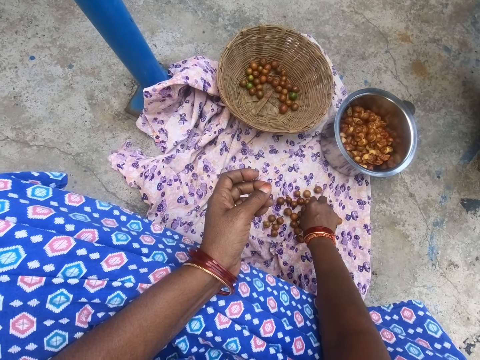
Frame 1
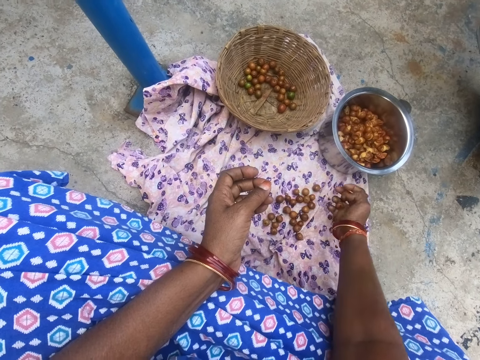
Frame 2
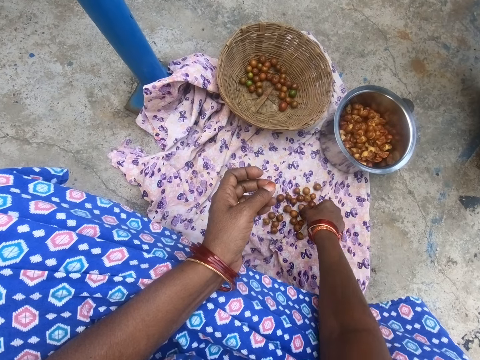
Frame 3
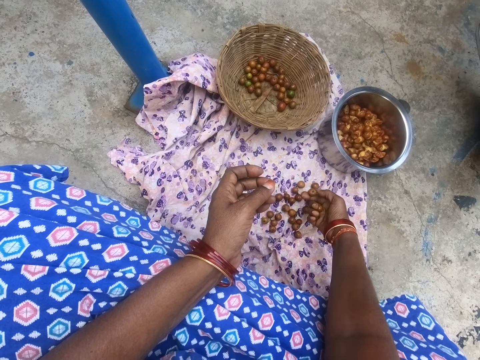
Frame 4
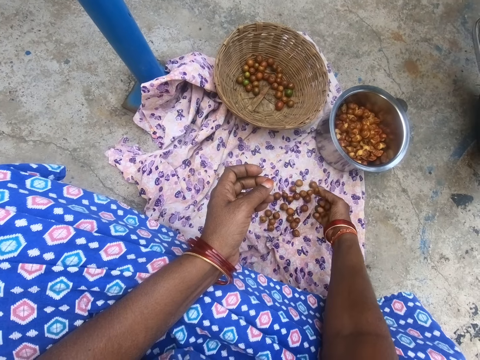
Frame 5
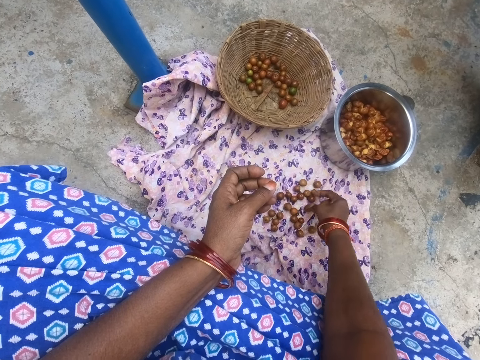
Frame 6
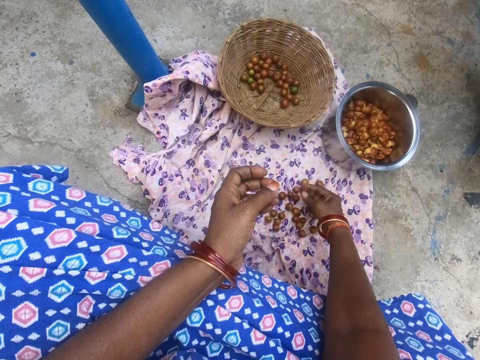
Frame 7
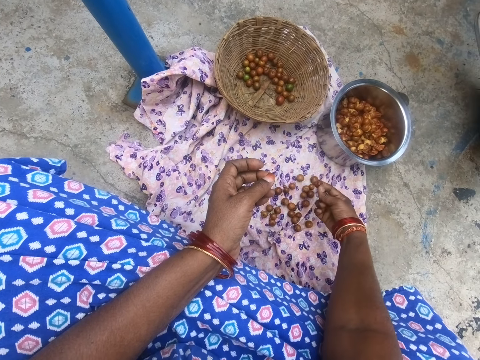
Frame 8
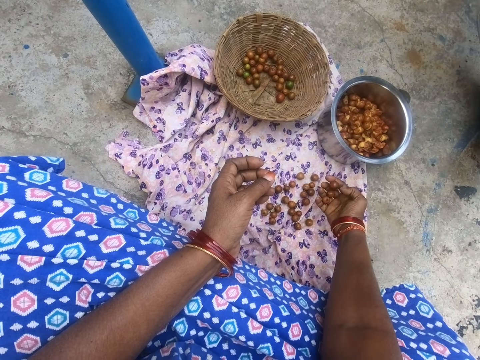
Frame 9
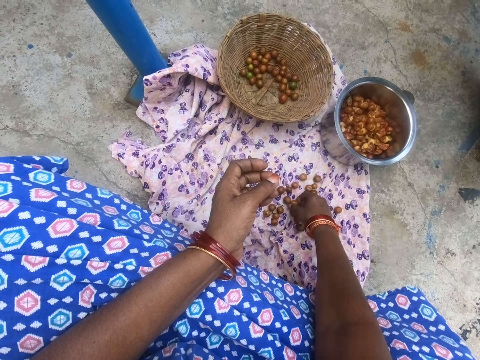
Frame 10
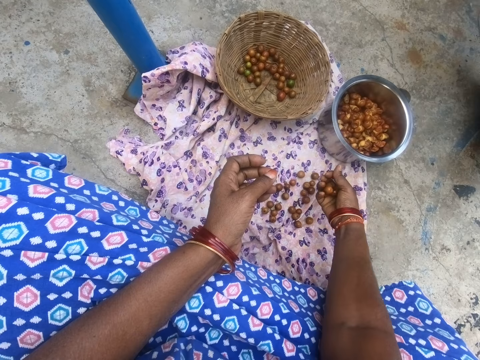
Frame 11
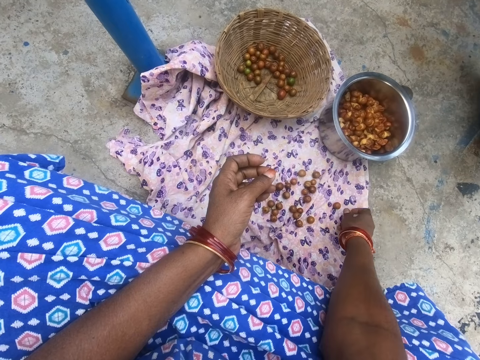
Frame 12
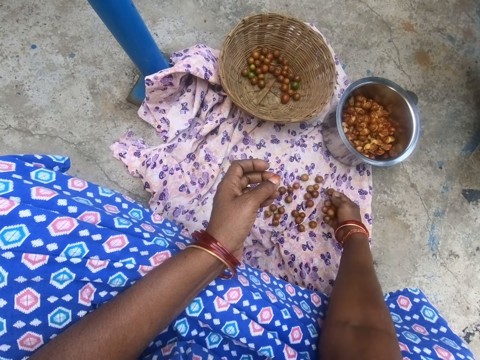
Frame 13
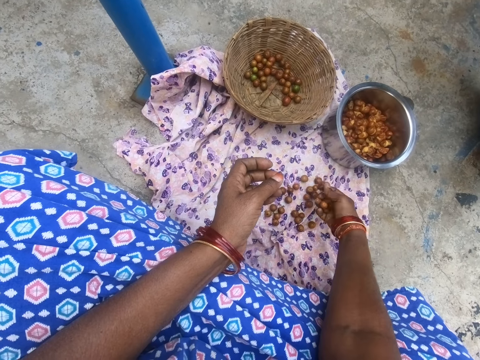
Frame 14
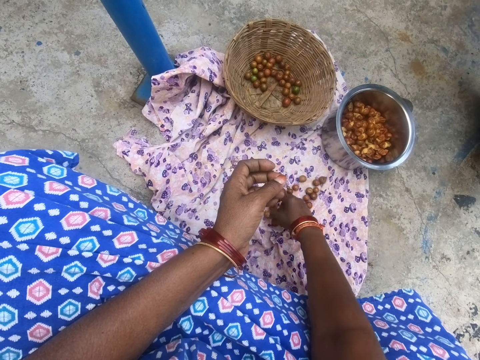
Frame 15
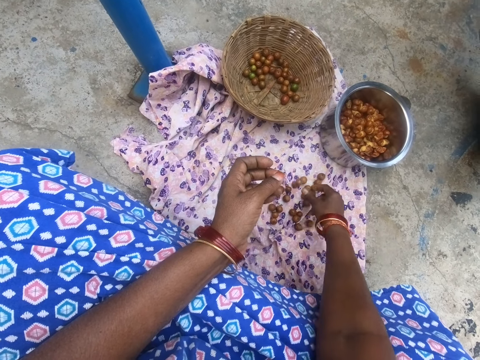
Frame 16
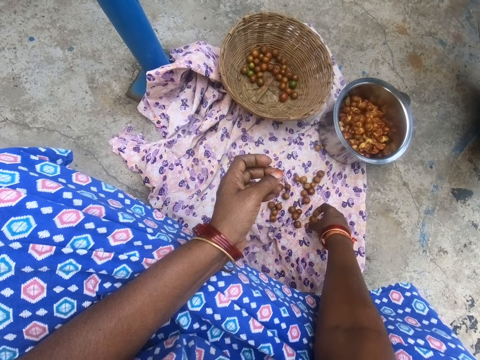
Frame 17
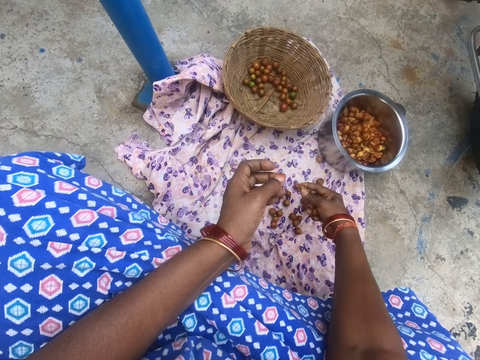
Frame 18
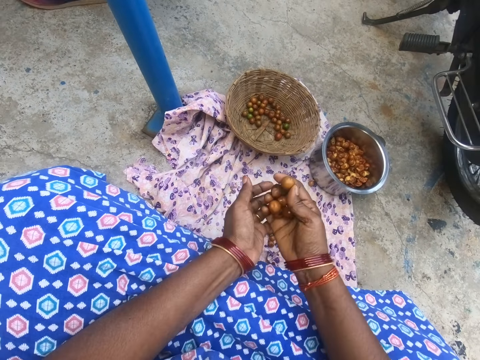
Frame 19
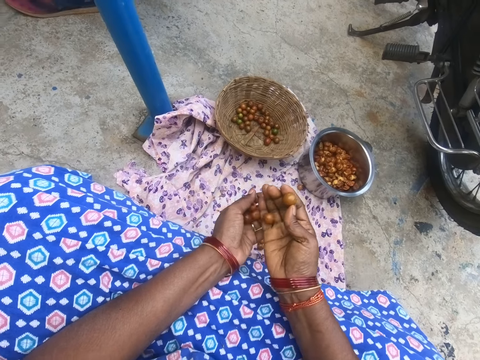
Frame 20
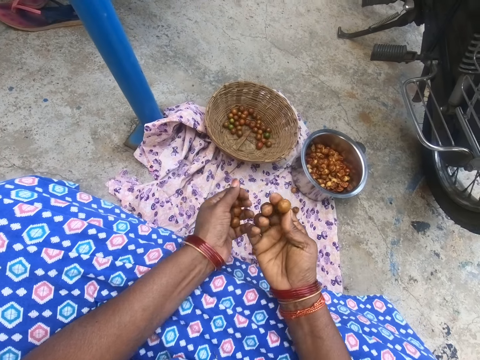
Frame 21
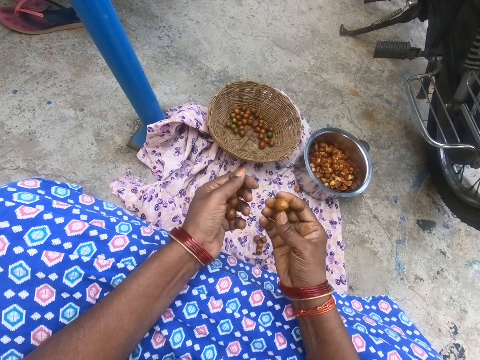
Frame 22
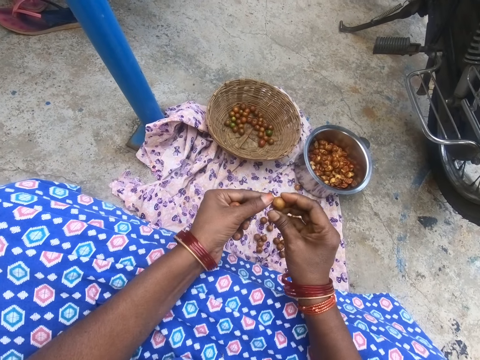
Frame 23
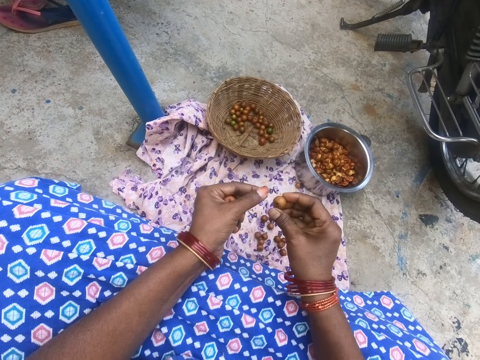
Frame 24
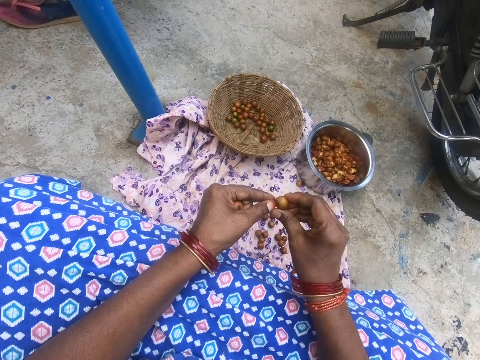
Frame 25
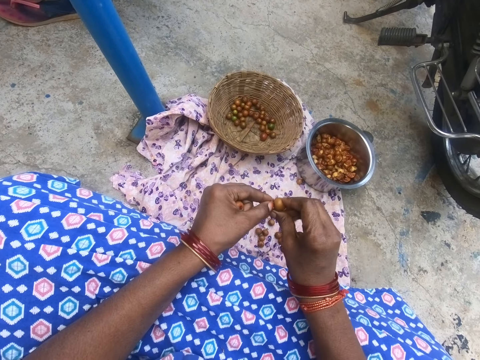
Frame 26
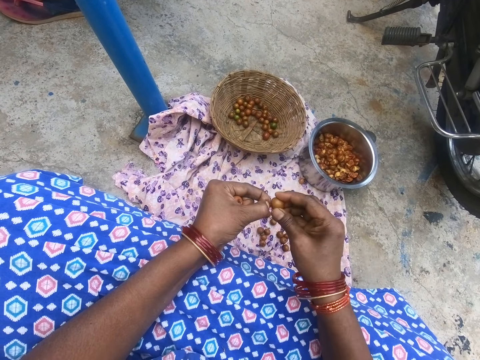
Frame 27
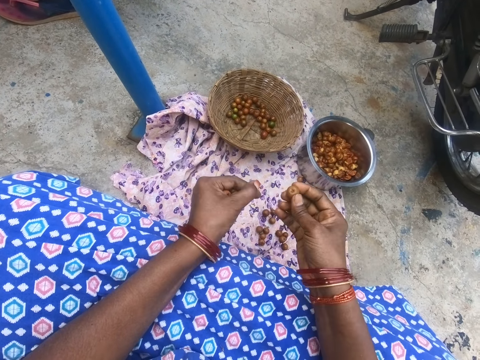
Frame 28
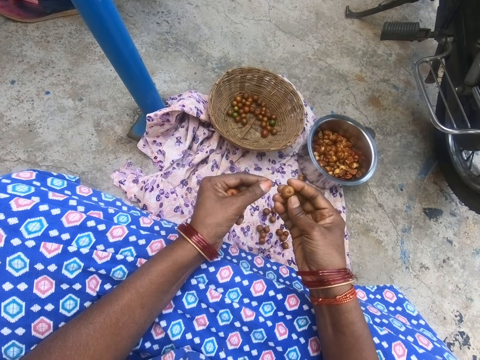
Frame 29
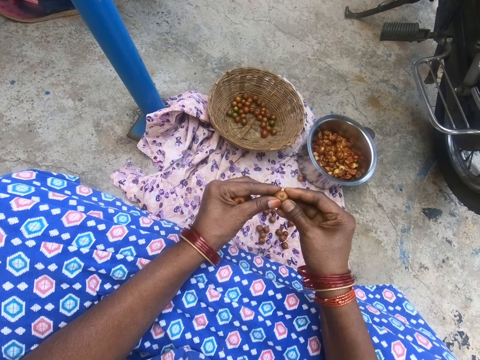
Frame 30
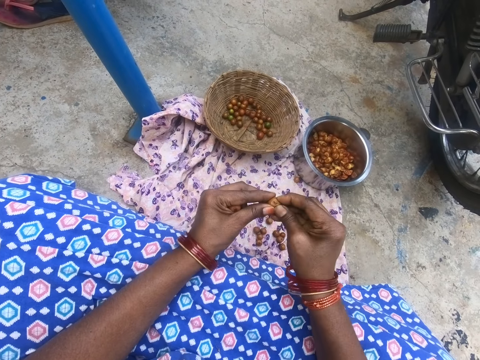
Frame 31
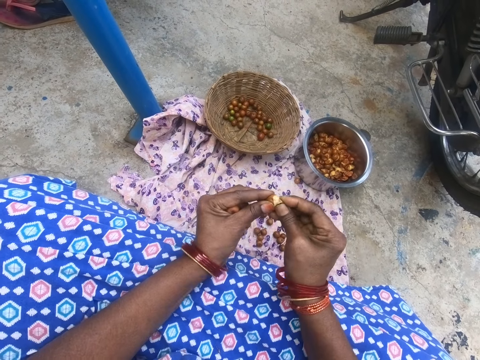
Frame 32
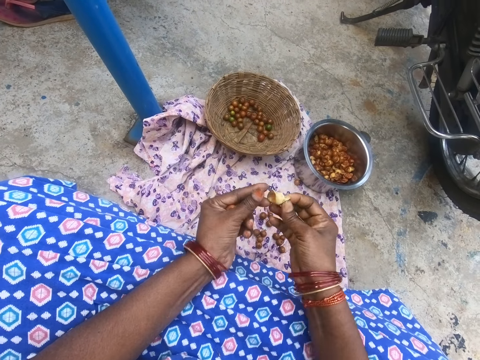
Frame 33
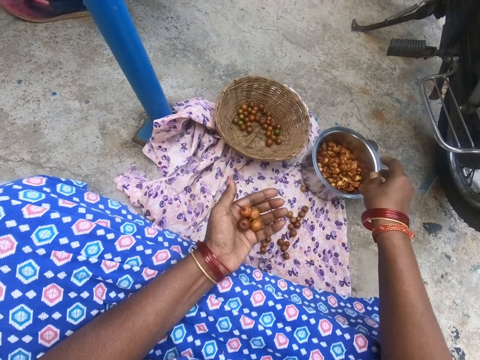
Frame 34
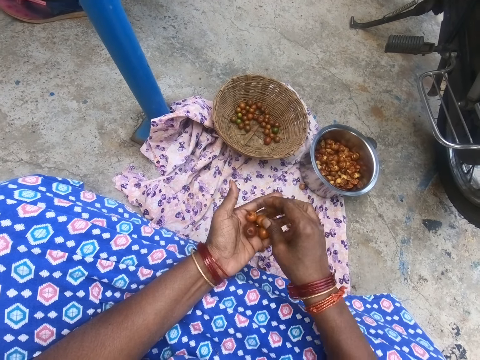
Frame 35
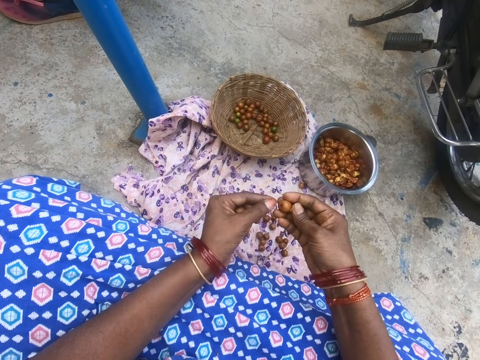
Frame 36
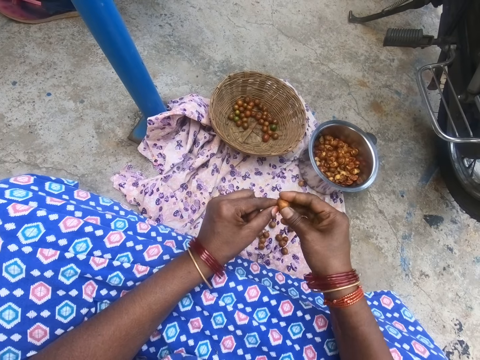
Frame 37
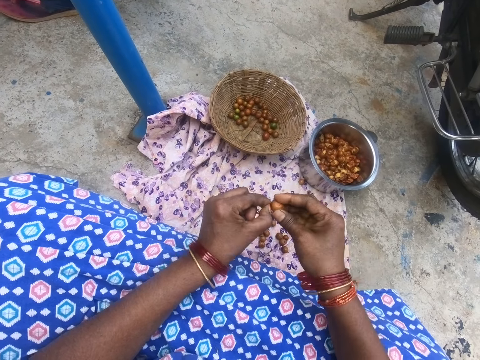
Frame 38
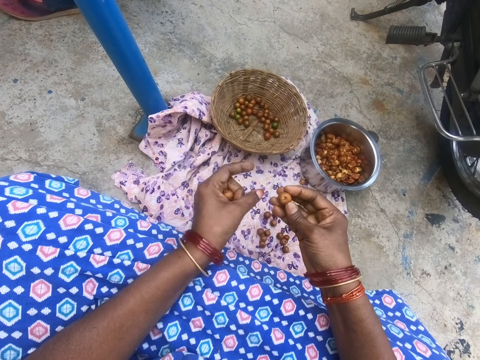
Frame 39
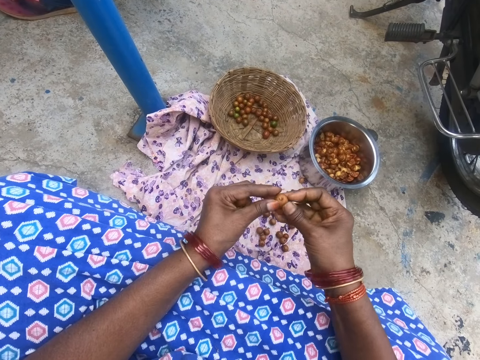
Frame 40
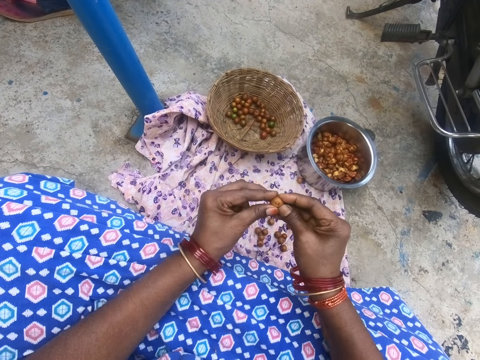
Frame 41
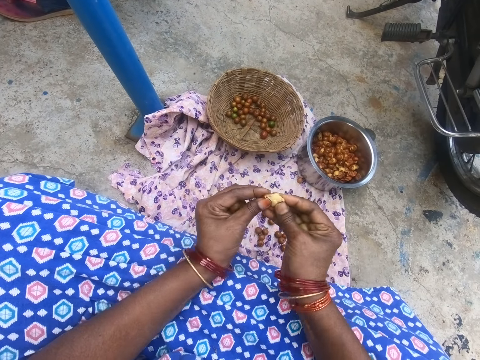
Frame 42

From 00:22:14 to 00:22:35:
The camera wearer looks at the longan. They throw the longan on the fabric. They take a longan on the fabric. They move the longan on the fabric. They take a longan on the fabric. They peel something. They remove a stalk from a longan fruit. They break the longan fruit. They throw the longan in the kitchen pot. They peel something. They remove a stalk from a longan fruit. They break the longan fruit.
